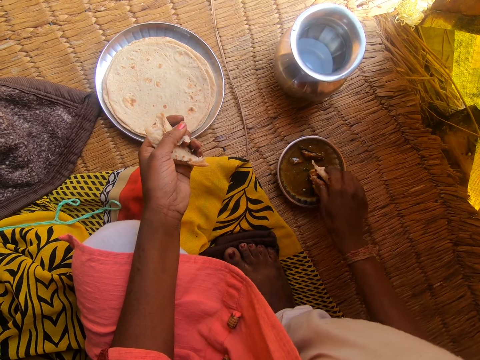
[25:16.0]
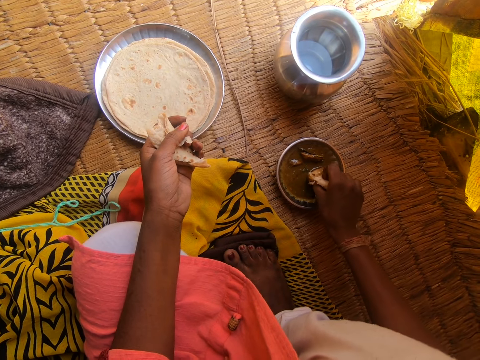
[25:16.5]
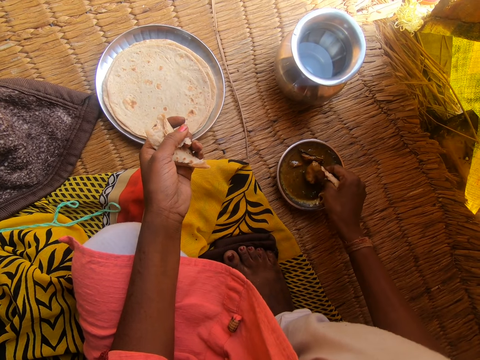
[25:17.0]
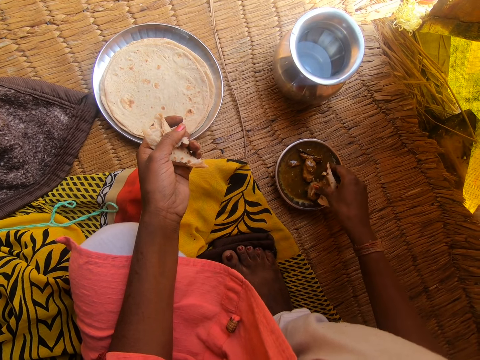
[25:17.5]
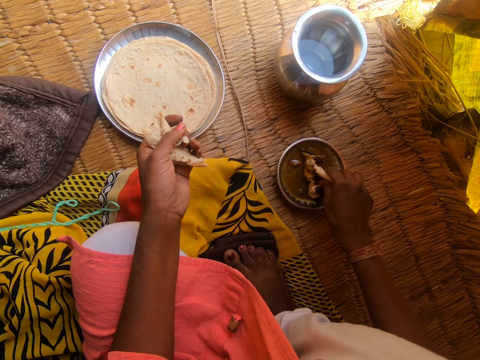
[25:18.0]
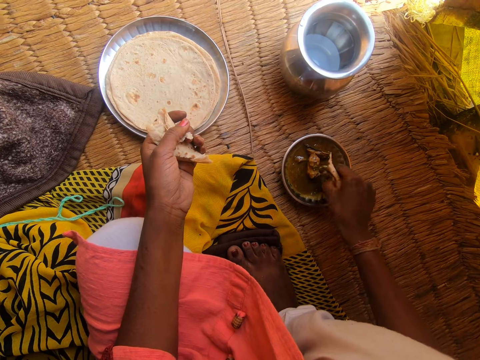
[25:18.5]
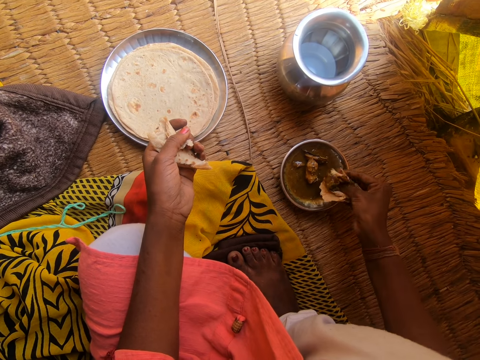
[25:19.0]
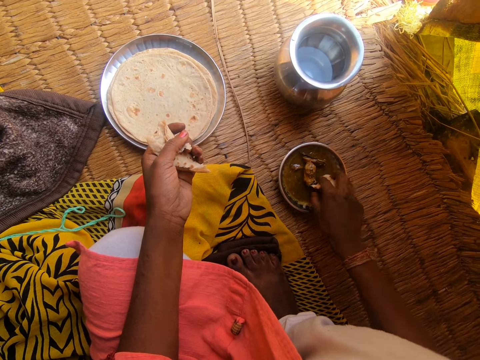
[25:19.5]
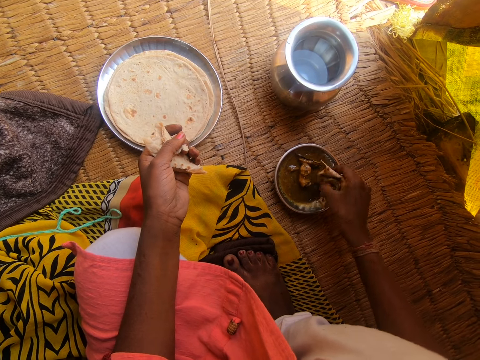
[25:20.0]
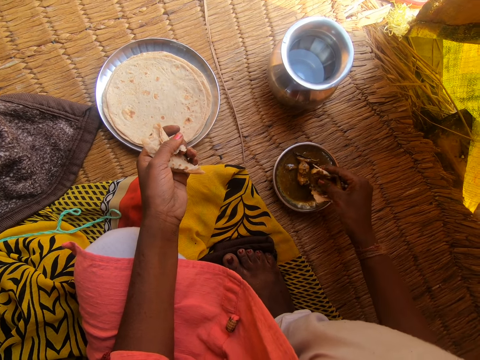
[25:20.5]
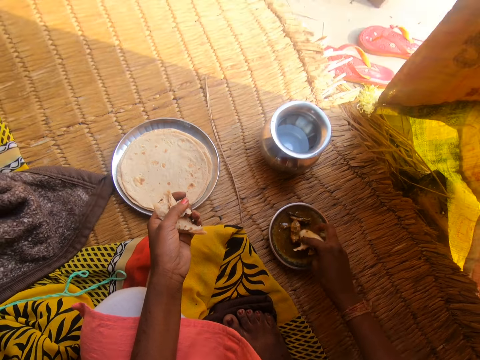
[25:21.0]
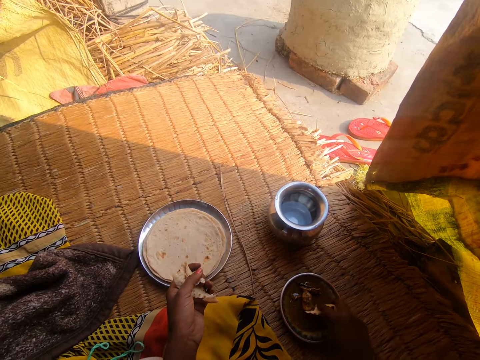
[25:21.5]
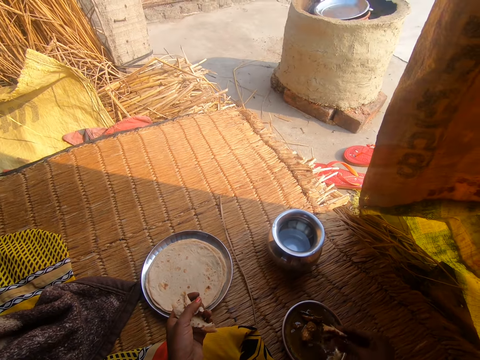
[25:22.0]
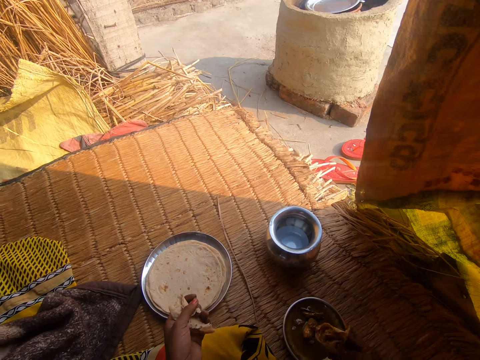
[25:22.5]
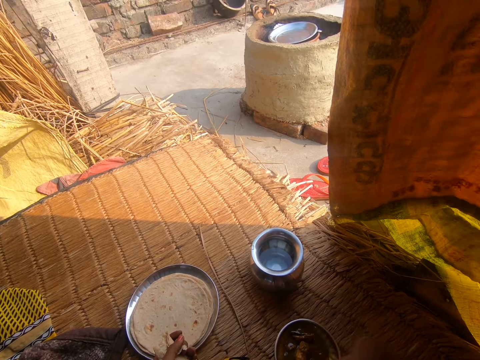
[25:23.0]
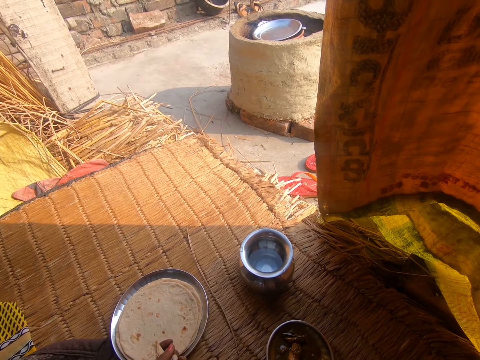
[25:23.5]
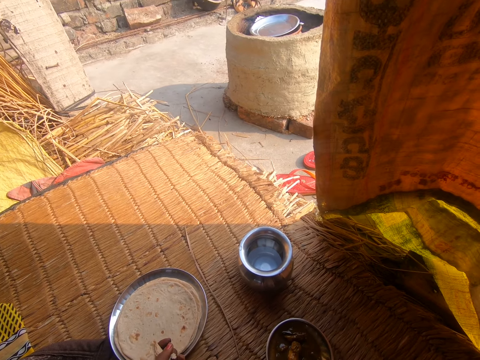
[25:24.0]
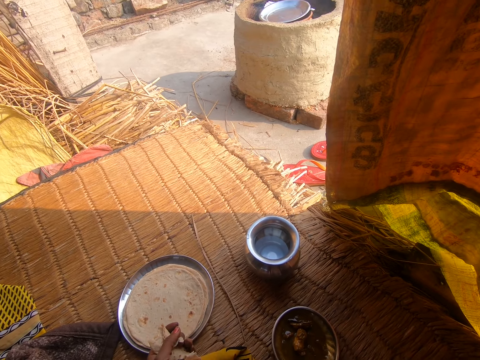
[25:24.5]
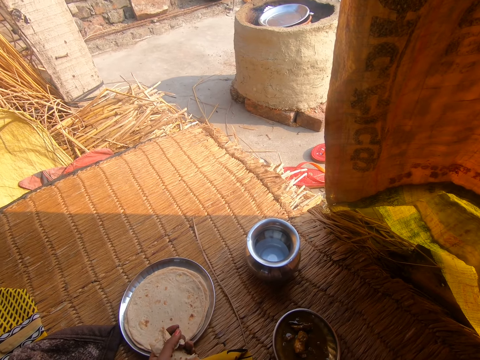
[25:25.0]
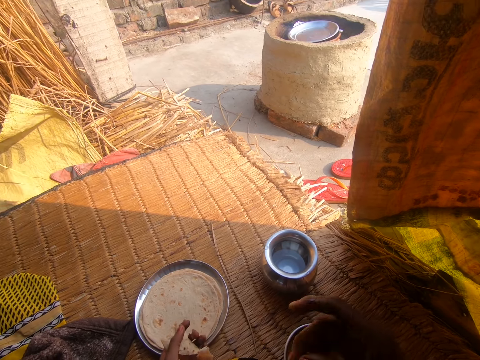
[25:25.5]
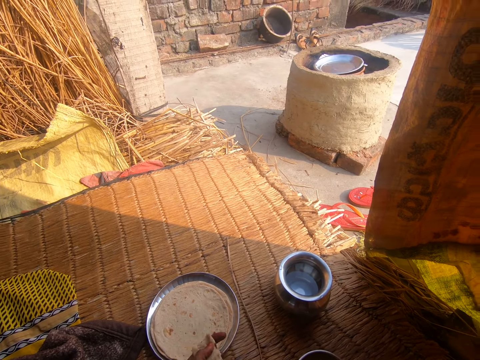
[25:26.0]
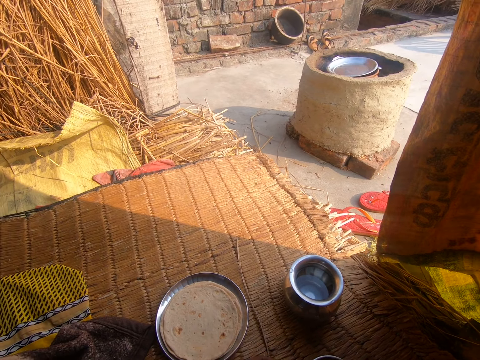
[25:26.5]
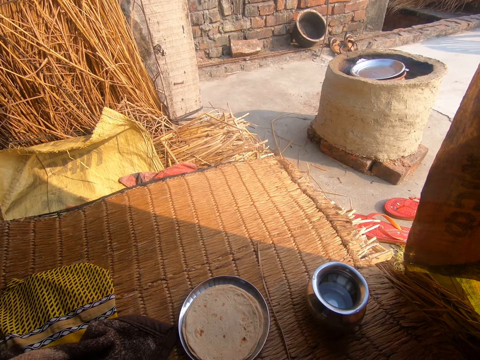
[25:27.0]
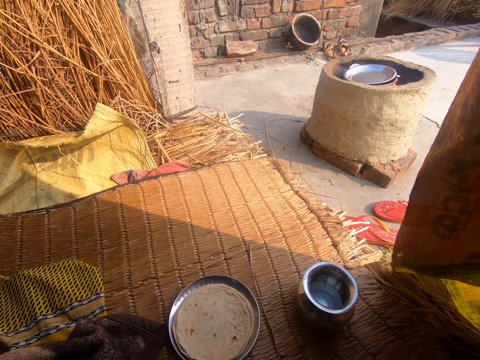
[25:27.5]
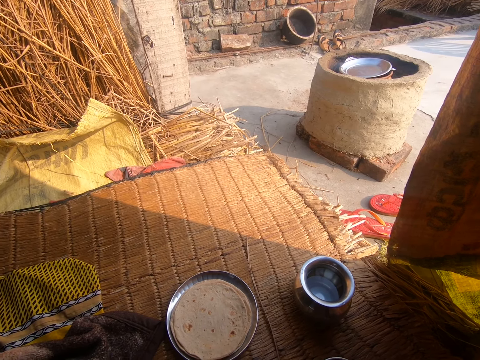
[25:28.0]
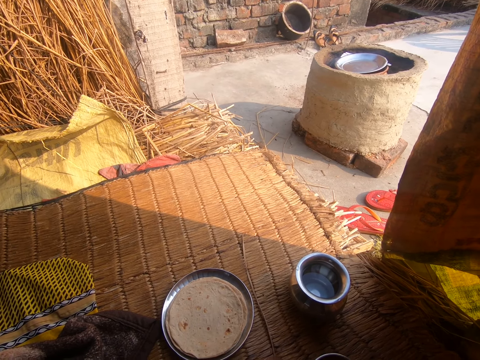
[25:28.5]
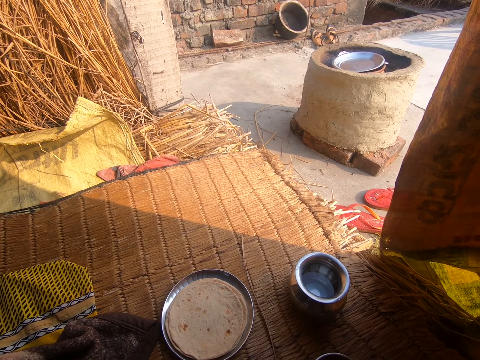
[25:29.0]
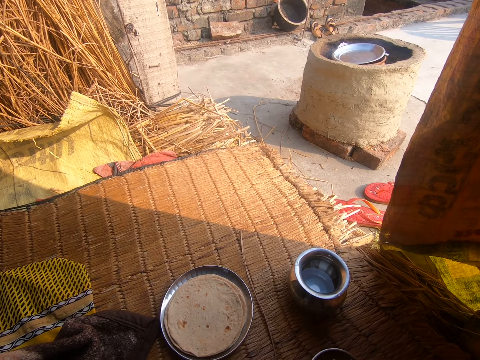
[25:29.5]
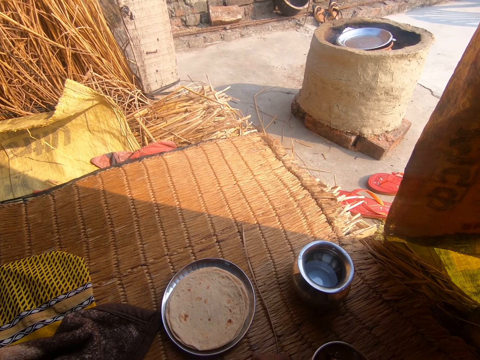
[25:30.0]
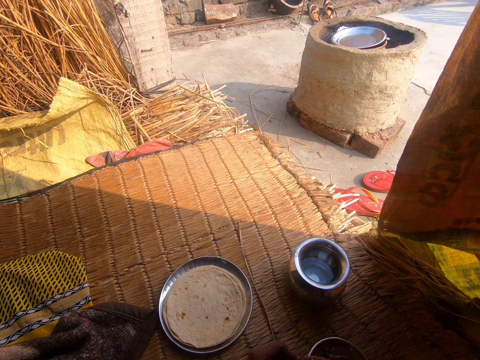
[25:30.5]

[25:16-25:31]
The camera wearer places the piece of meat in the plate. She picks up the piece of meat. She dips the flatbread in the stew. She eats the roti with her right hand. She stares at the floor.

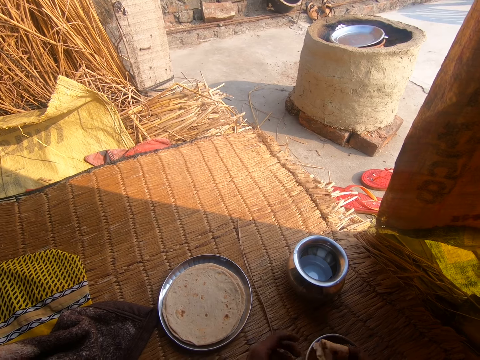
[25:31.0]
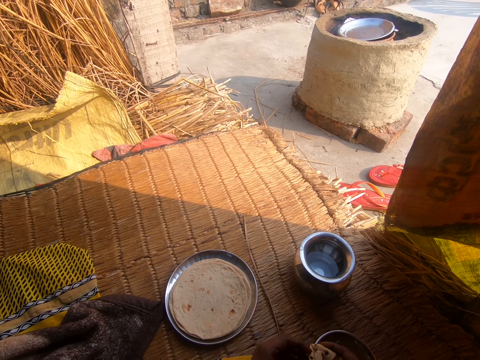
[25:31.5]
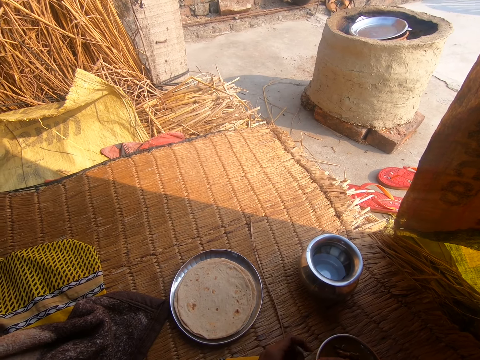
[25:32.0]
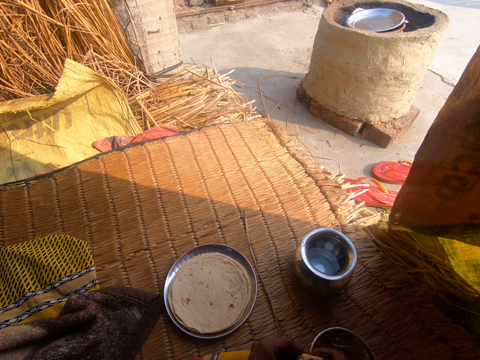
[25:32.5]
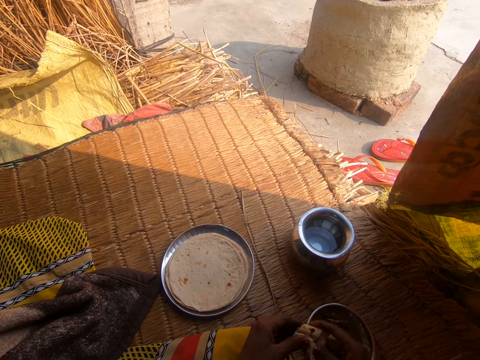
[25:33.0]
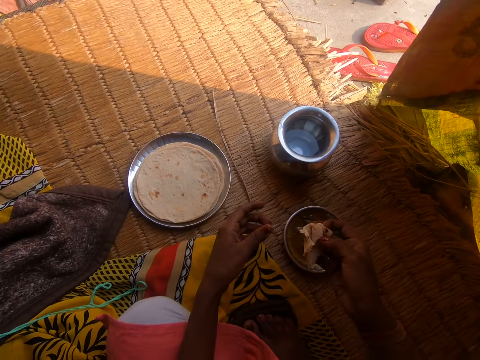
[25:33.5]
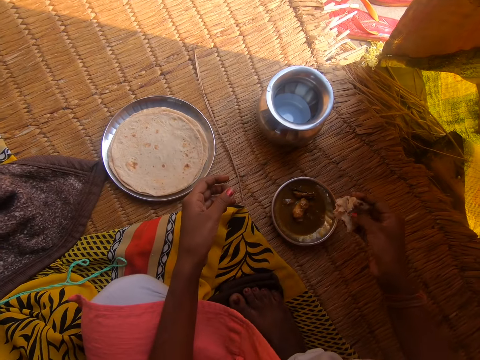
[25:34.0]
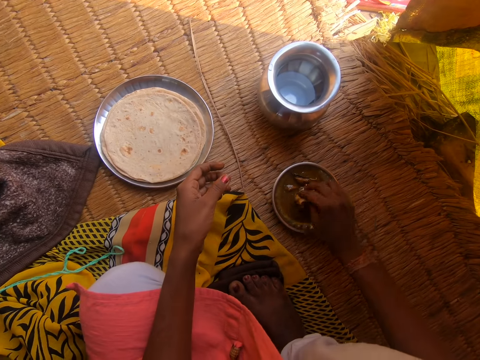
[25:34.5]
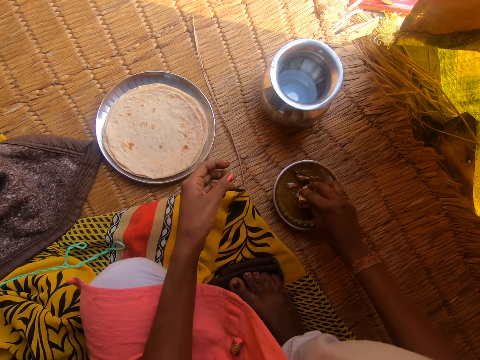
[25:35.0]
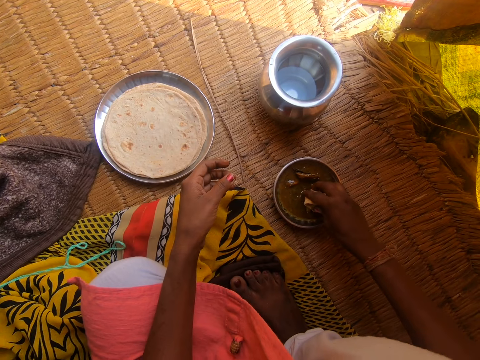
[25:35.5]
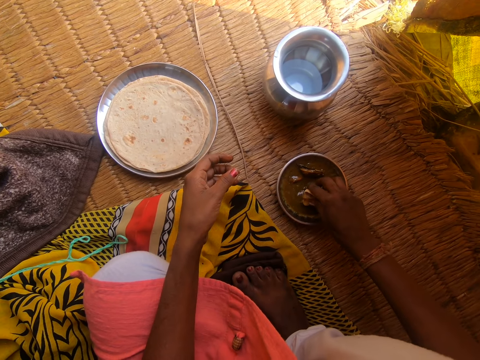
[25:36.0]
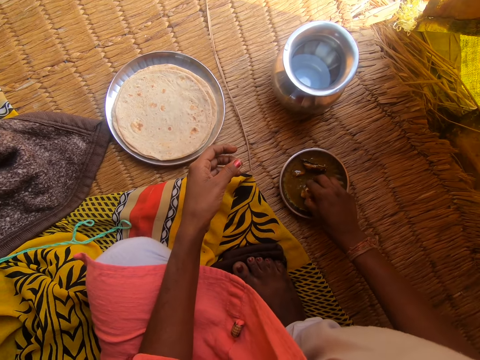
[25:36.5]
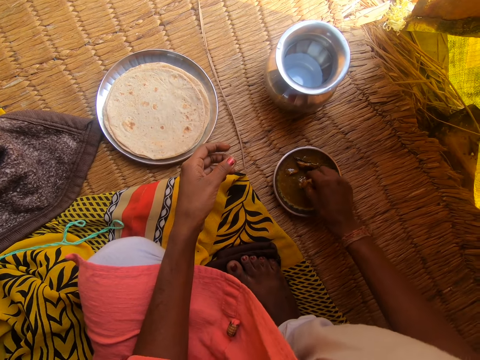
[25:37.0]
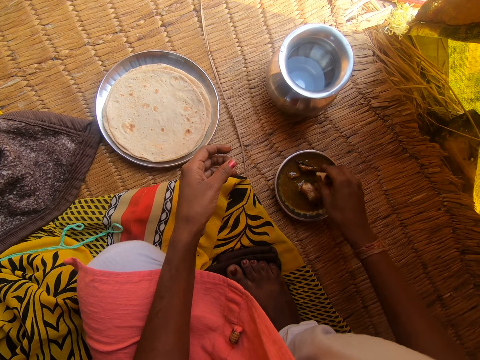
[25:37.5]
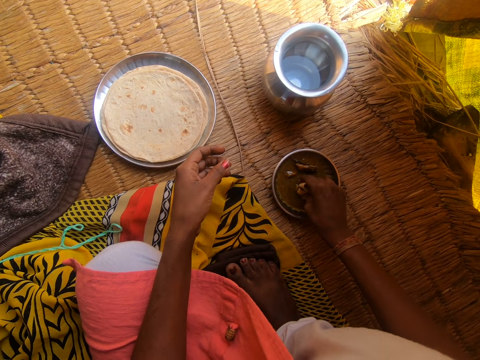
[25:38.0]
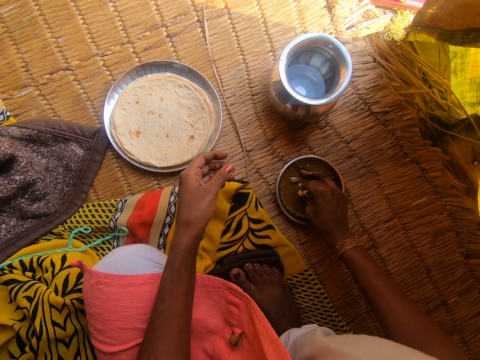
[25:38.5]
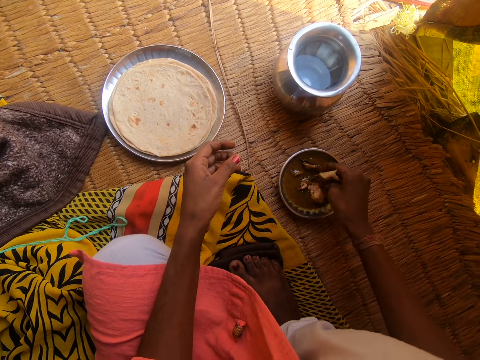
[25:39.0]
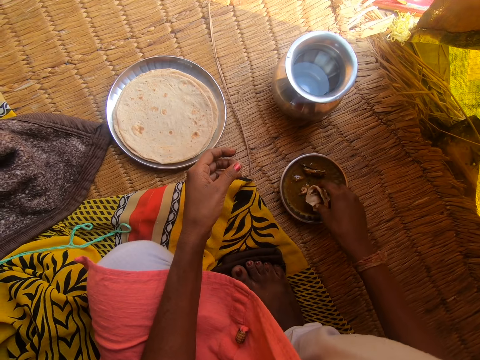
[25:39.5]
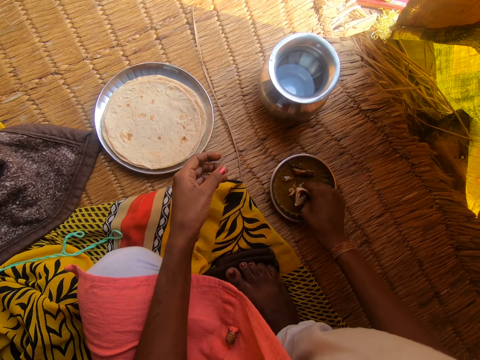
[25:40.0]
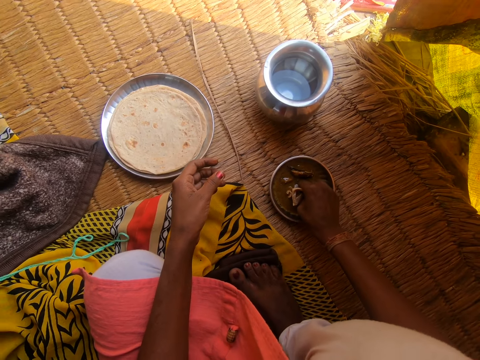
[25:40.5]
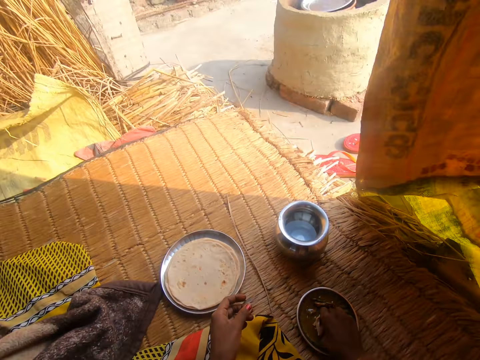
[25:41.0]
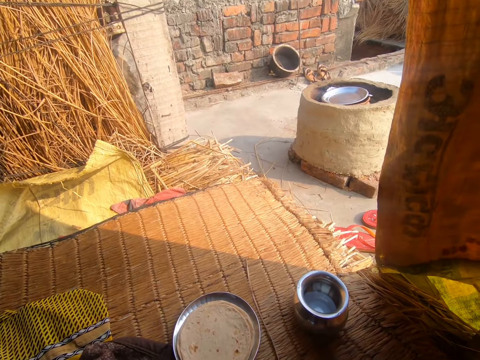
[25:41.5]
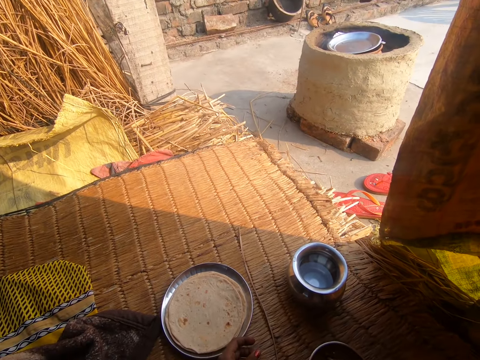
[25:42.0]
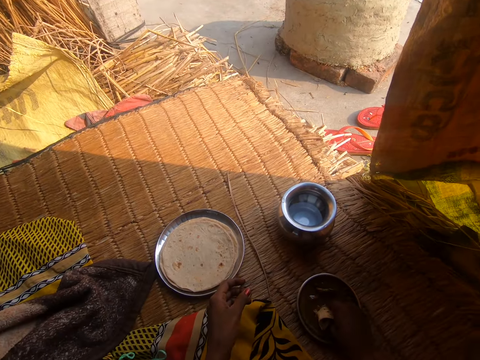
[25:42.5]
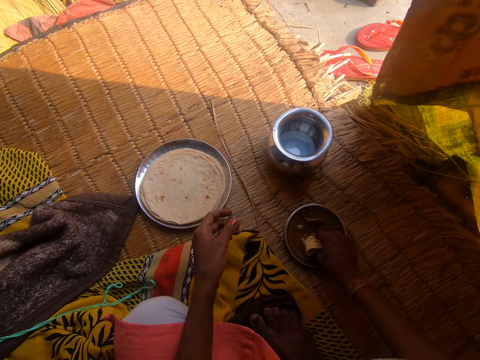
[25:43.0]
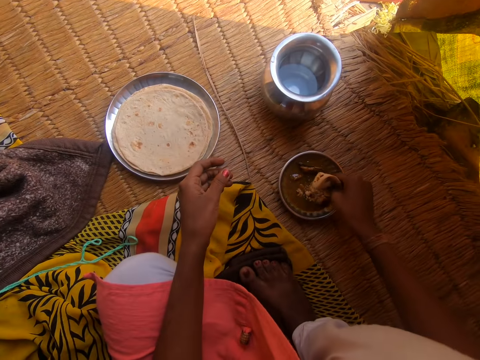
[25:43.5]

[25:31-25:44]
The camera wearer passes the portion of roti in her left hand to her right hand. She dips the portion of roti into the first metal bowl with her right hand on the raffia mat. She cuts the meat with the flatbread in her hand.
